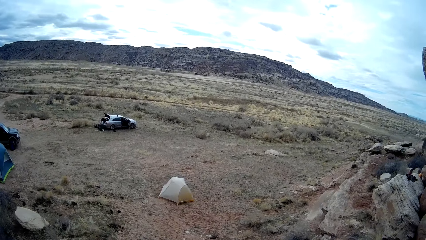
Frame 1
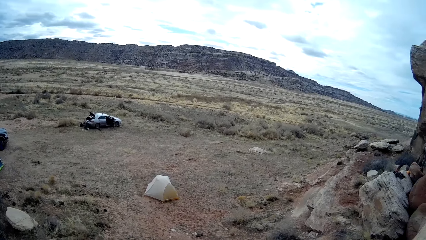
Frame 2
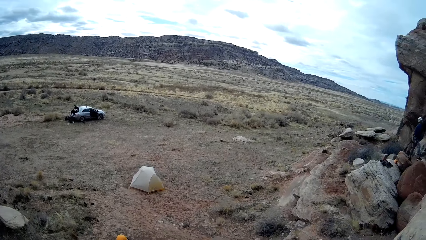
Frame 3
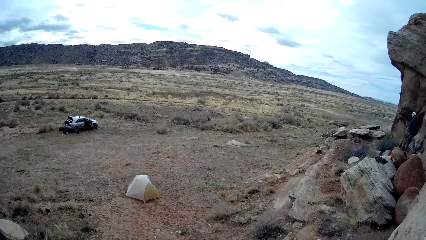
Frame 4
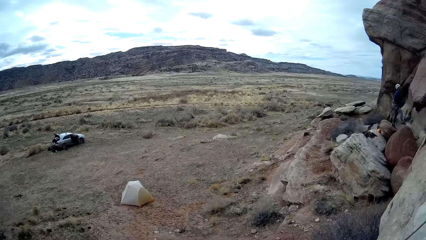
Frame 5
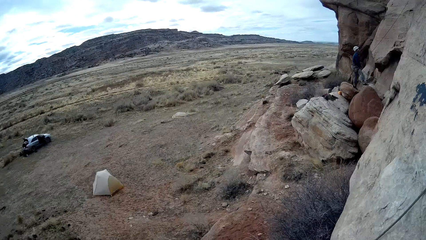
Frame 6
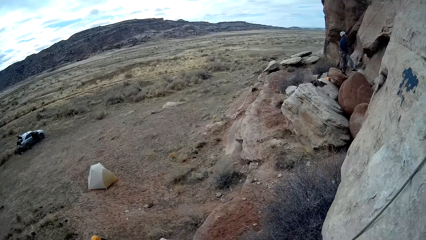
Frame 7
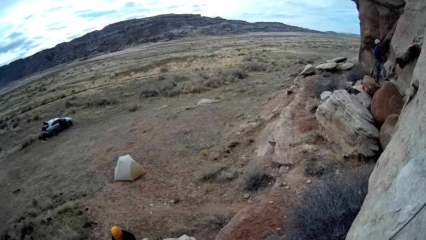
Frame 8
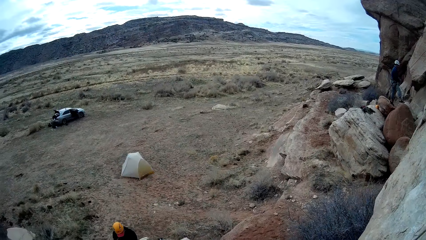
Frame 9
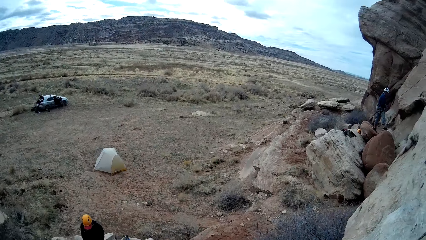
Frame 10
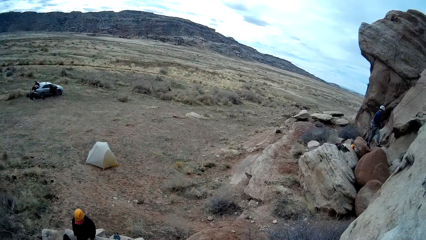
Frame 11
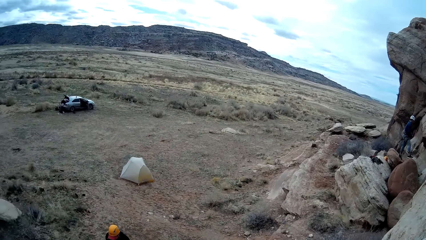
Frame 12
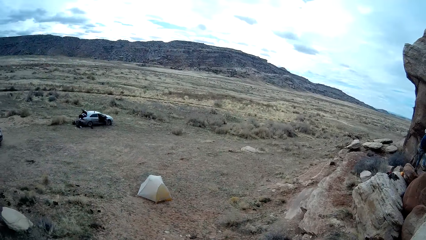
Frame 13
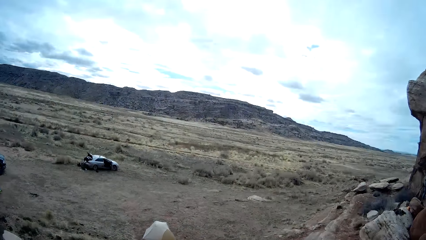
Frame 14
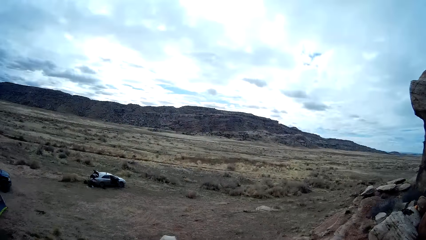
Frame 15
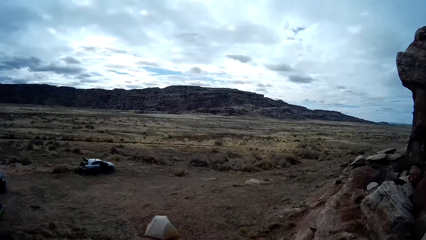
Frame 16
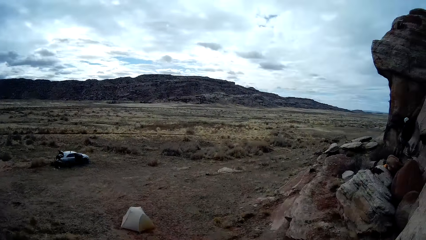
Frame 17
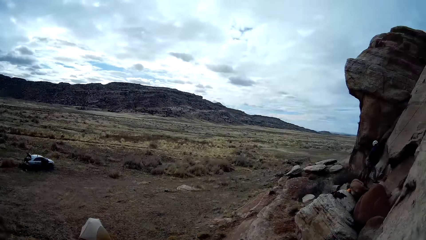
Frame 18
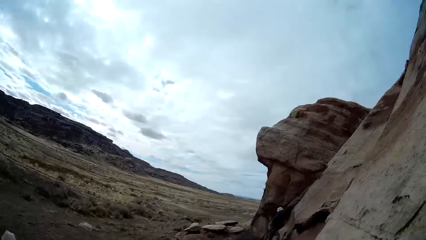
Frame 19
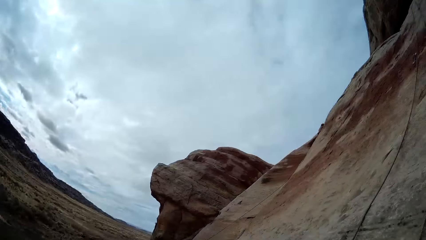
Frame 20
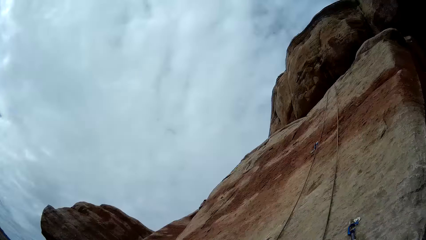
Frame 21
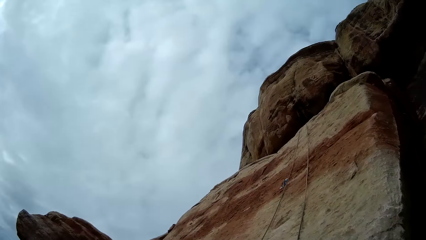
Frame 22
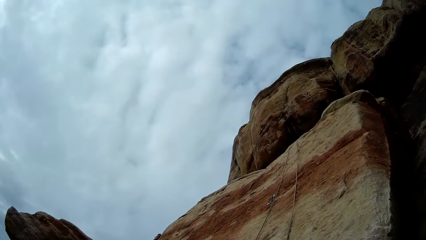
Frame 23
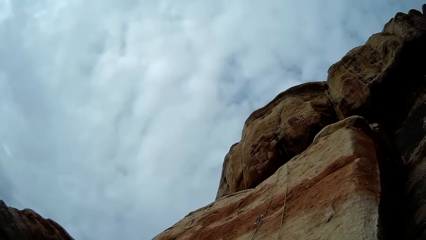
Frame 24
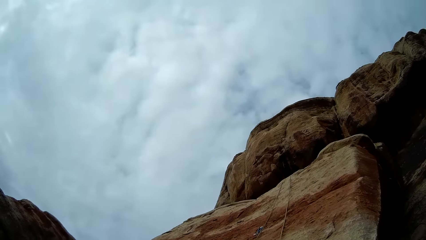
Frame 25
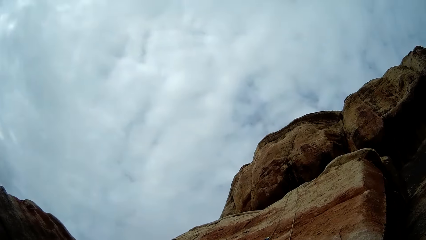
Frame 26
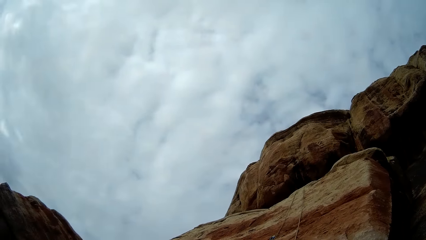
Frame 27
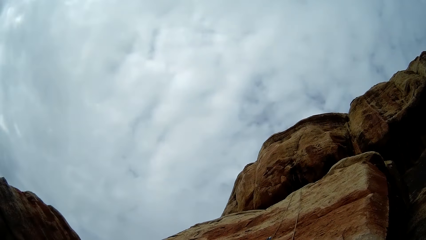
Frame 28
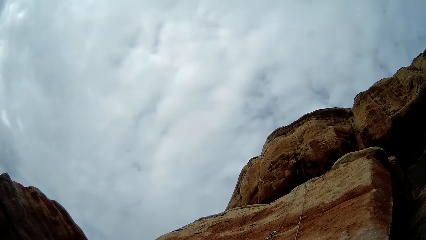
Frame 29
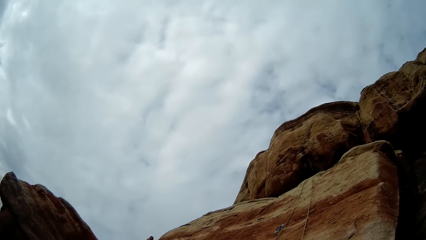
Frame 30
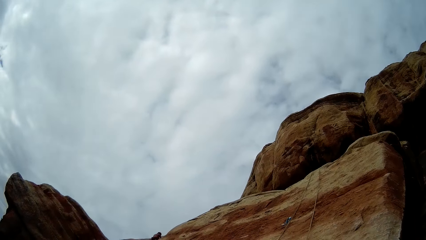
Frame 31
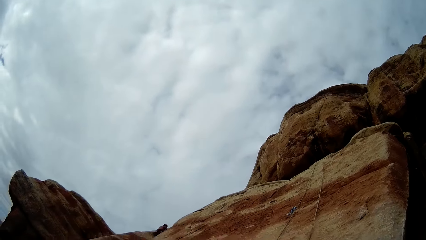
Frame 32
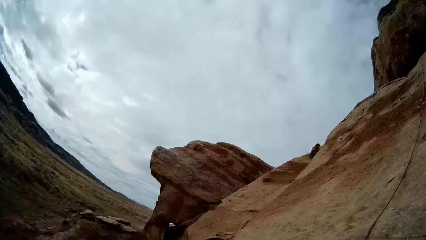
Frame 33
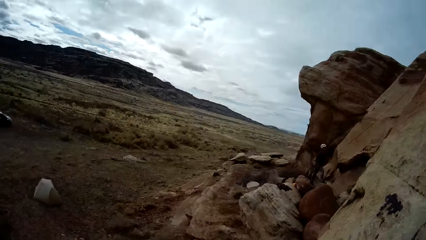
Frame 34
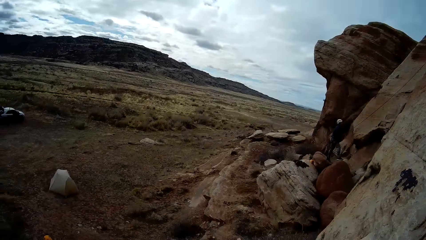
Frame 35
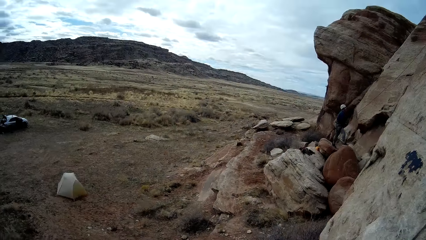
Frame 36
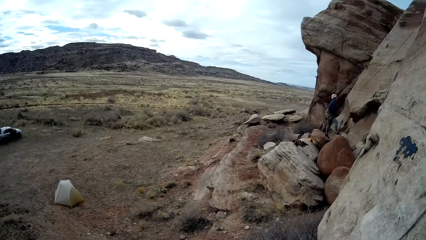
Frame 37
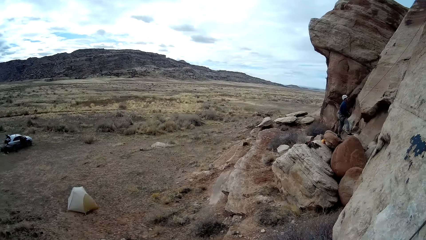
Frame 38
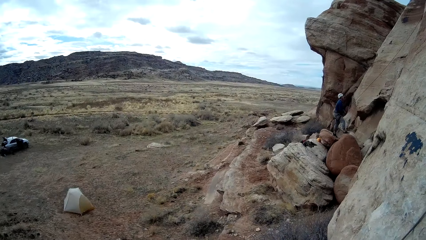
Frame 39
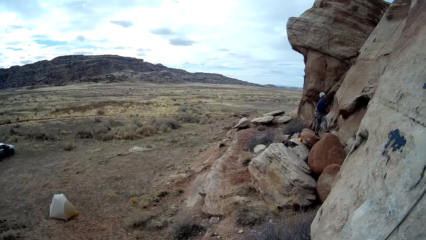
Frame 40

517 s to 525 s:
The camera wearer looks around.

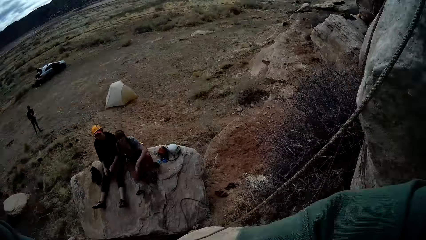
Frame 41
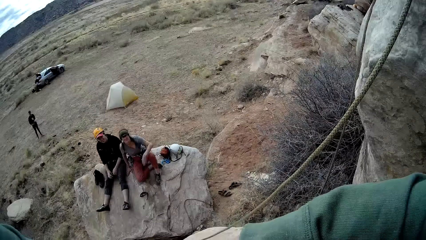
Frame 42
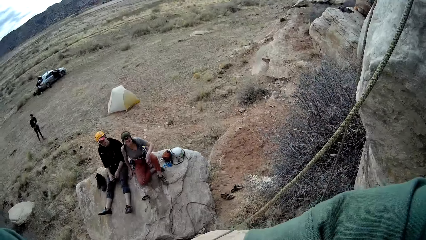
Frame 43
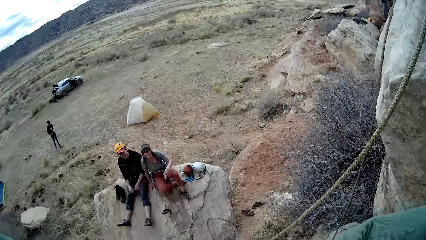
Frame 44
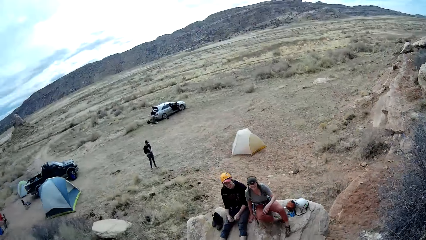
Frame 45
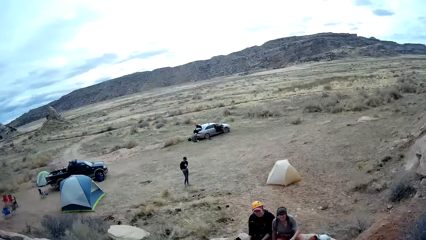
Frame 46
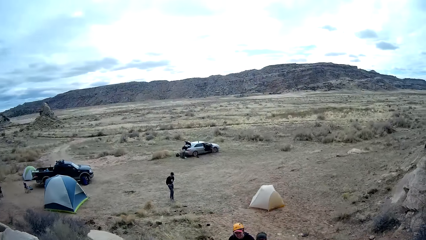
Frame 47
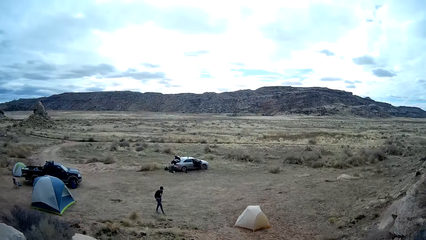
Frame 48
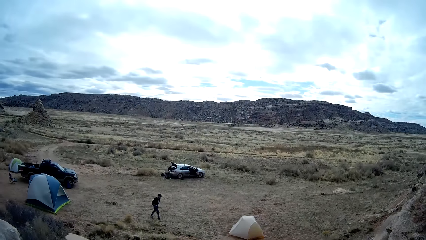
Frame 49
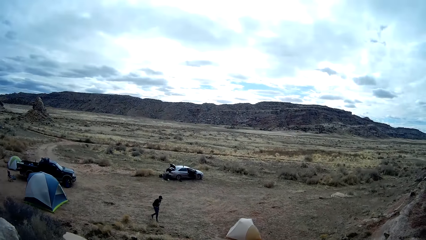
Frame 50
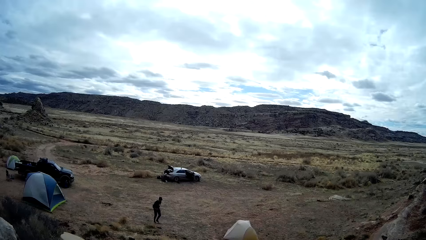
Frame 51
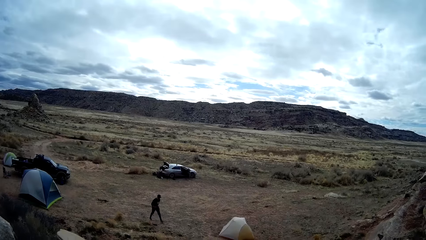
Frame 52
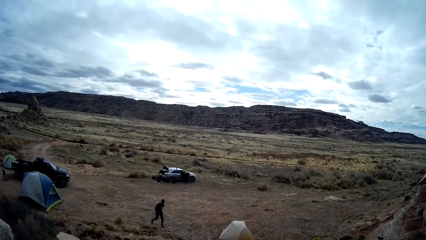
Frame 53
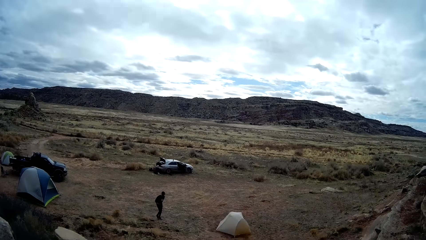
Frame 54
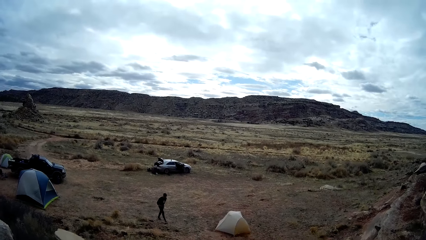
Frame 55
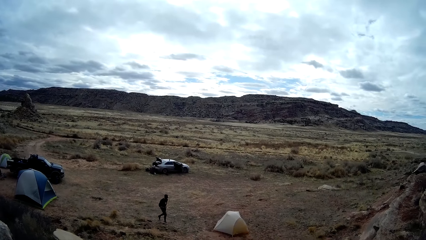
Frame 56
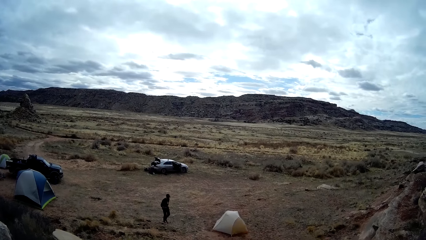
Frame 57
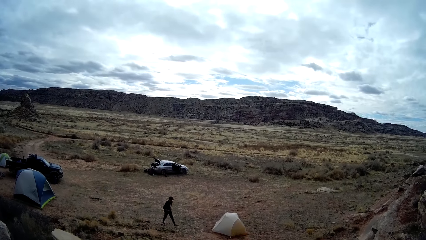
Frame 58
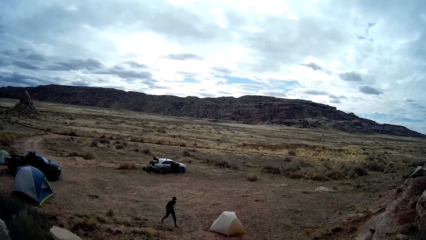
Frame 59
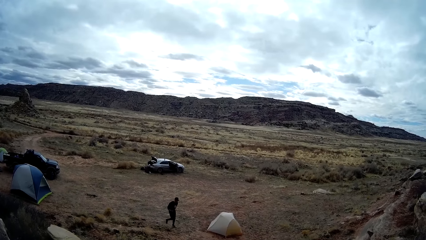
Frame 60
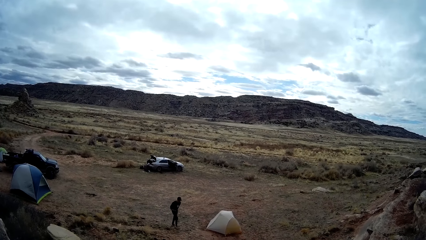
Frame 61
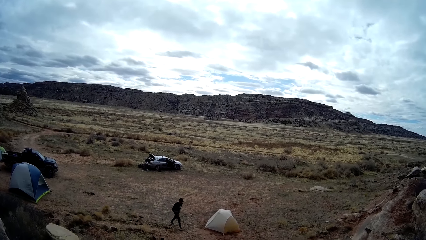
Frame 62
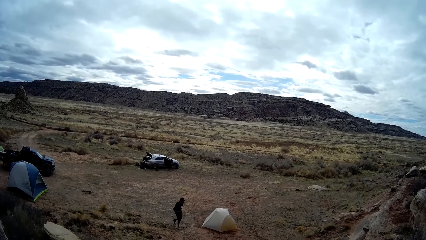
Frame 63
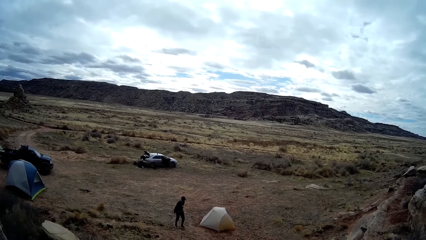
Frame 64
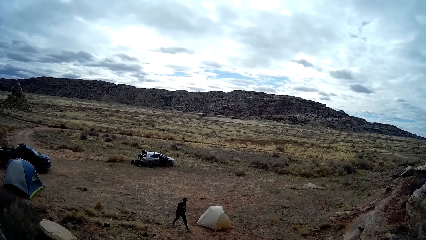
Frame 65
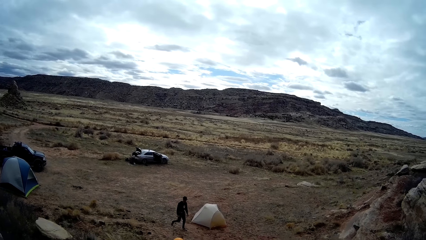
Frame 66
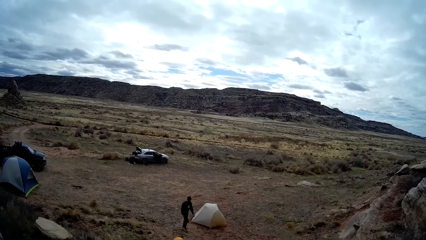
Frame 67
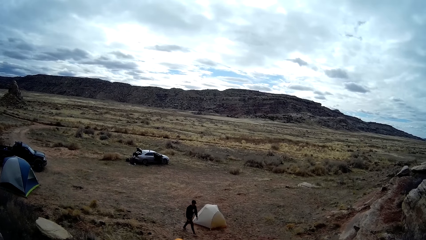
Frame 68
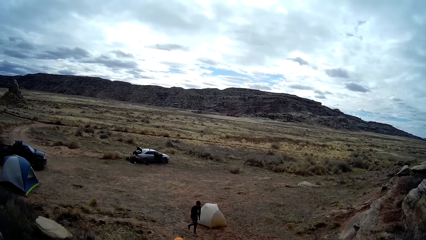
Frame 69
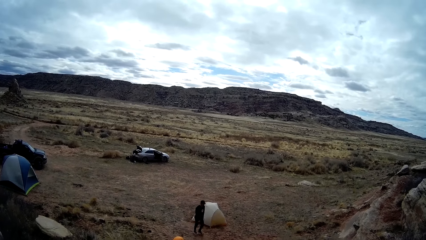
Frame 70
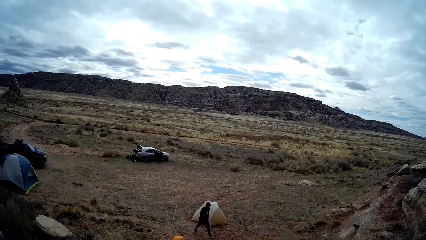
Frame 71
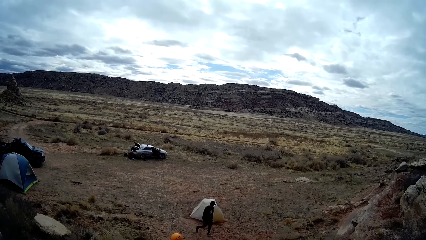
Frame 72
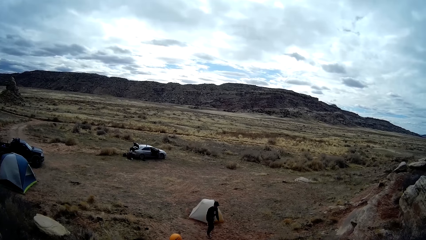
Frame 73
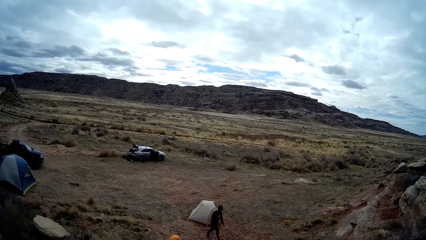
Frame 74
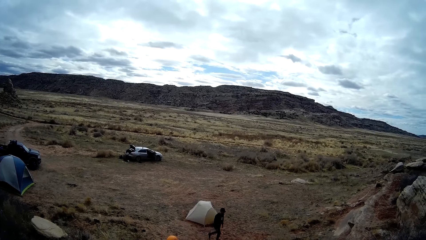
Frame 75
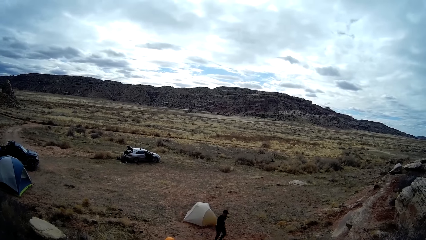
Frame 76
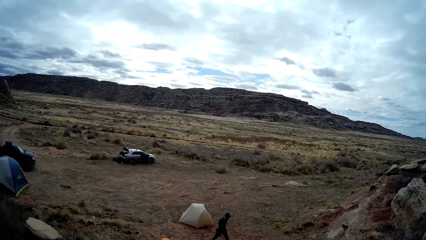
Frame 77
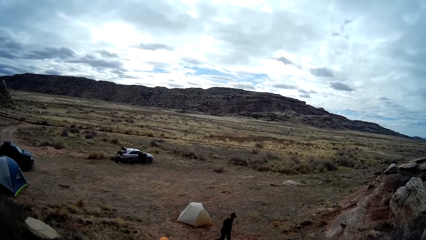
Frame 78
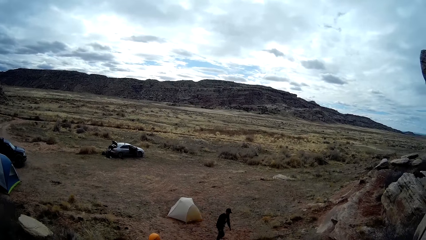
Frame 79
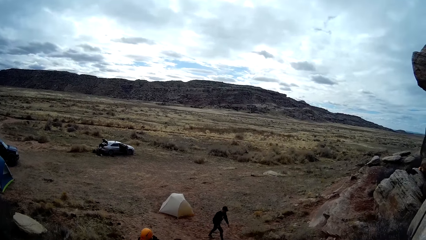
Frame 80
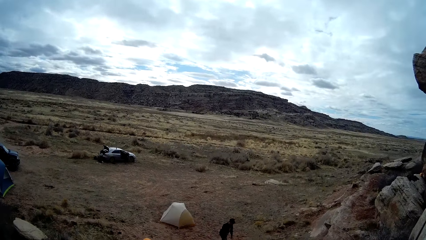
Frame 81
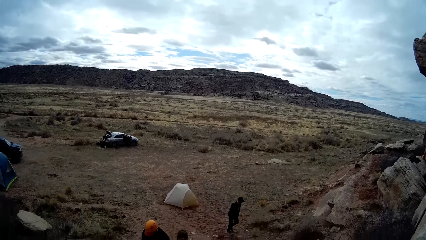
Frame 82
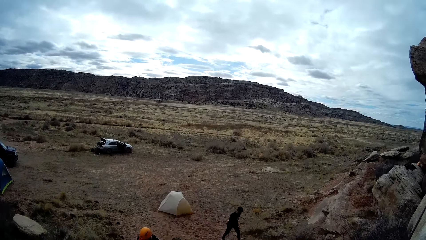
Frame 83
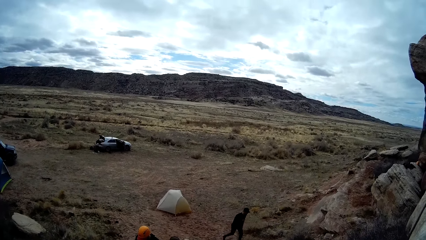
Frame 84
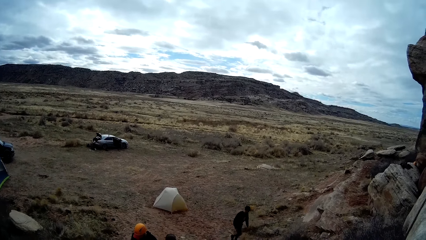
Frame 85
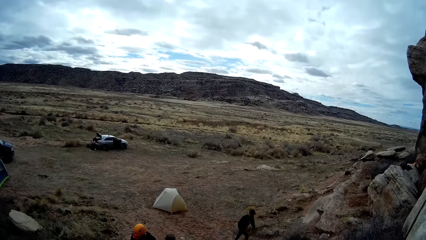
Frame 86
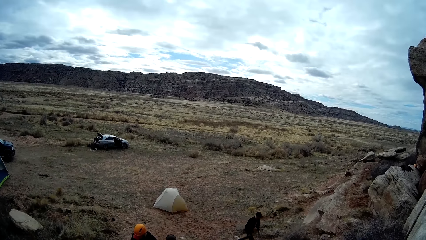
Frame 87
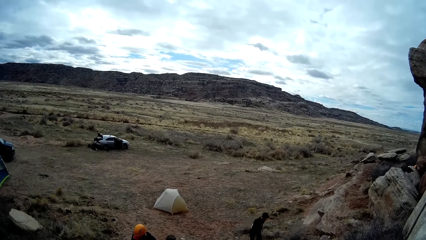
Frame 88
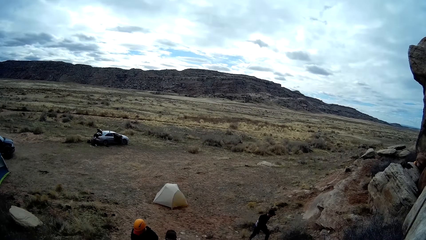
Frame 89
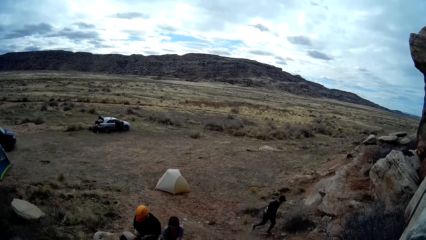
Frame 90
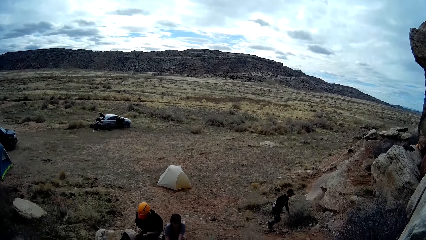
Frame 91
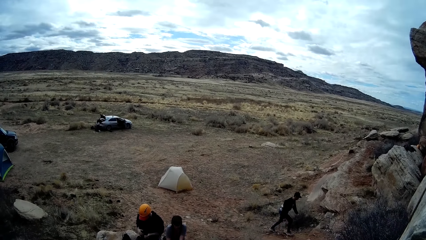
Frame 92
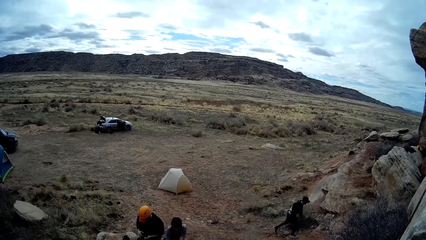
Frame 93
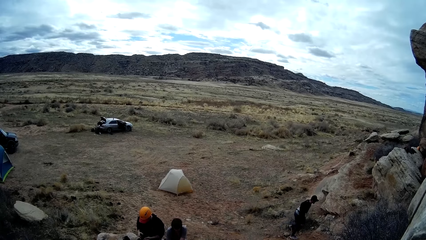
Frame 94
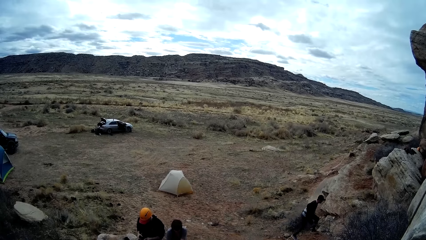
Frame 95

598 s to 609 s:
A man walks to a mountain.
